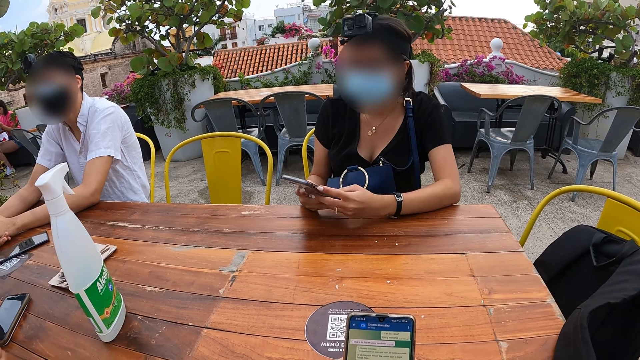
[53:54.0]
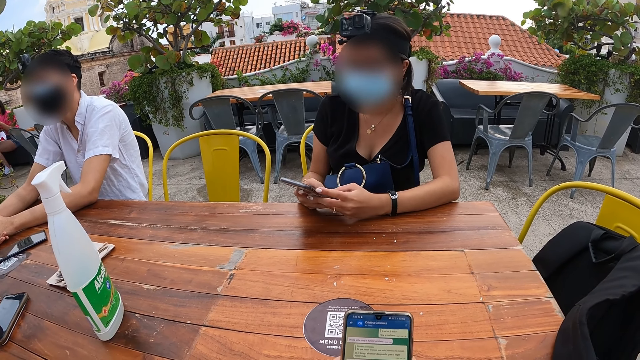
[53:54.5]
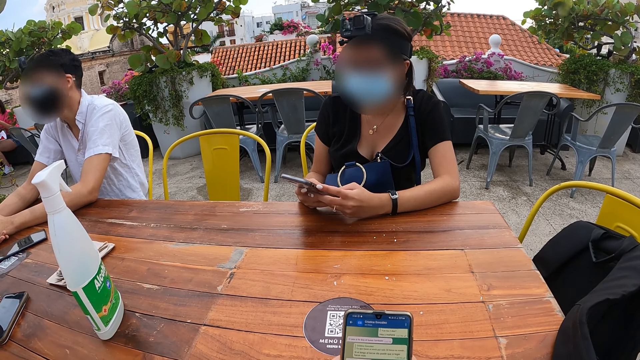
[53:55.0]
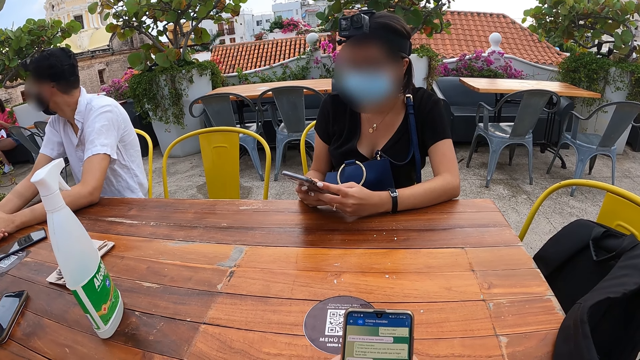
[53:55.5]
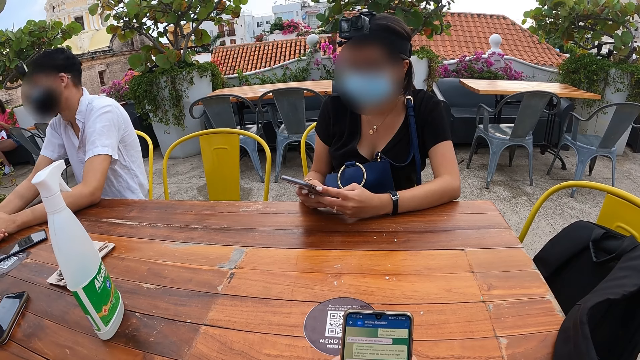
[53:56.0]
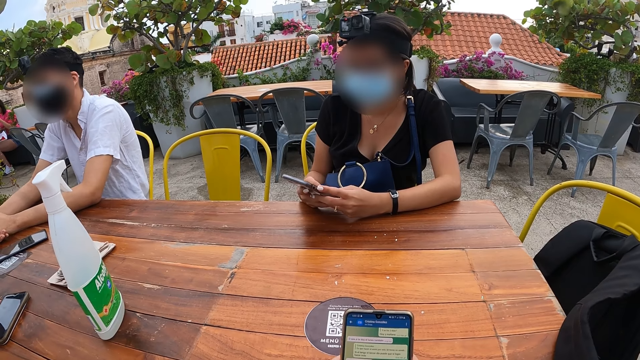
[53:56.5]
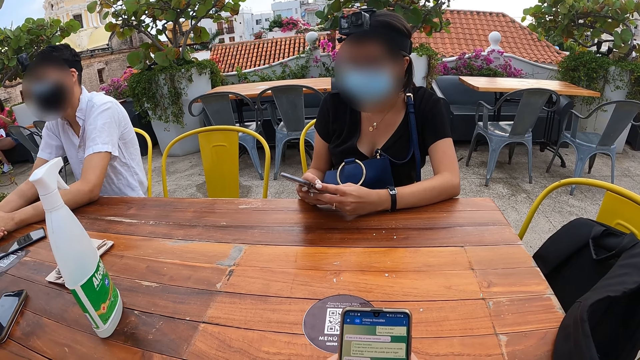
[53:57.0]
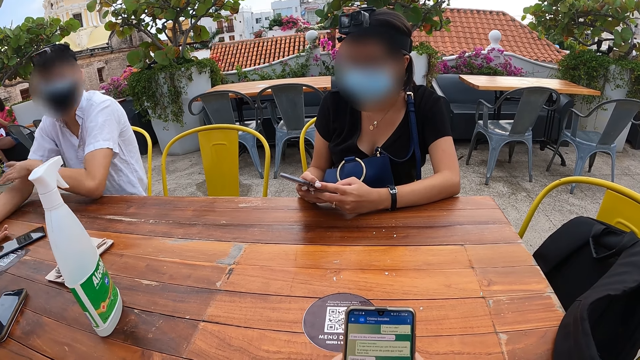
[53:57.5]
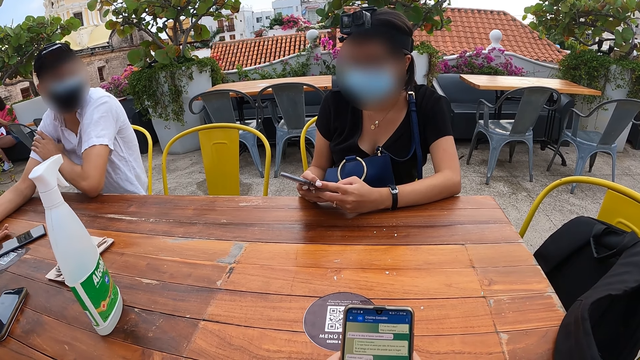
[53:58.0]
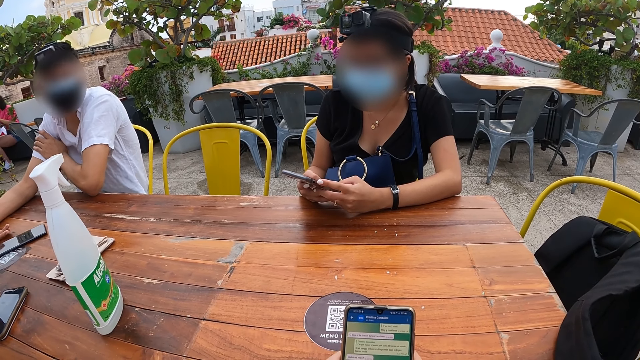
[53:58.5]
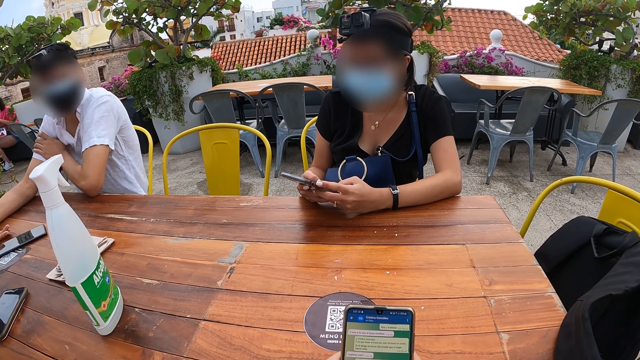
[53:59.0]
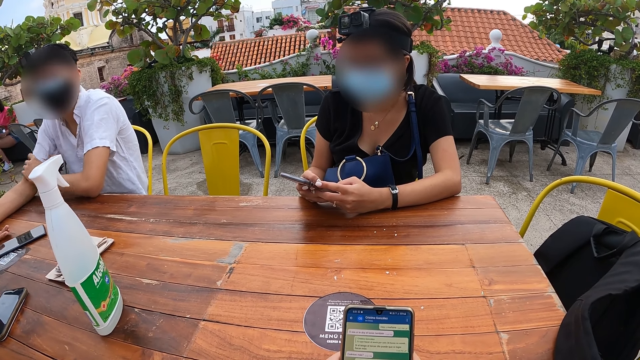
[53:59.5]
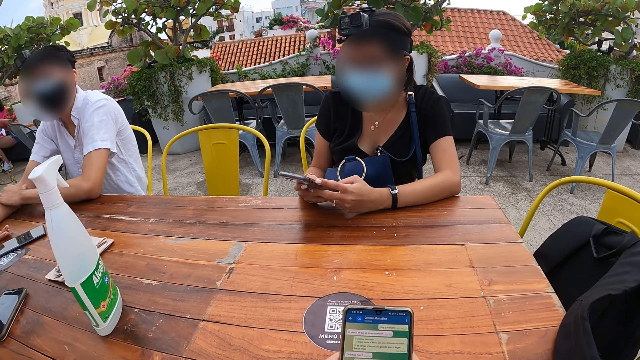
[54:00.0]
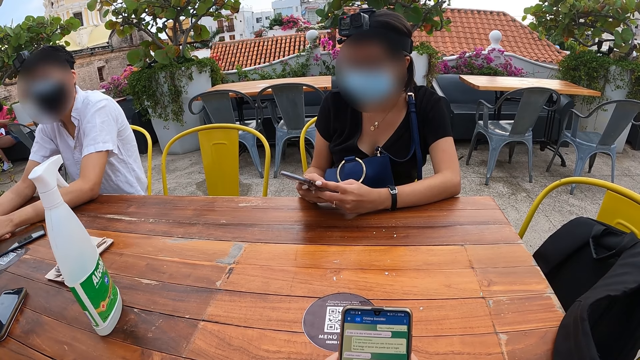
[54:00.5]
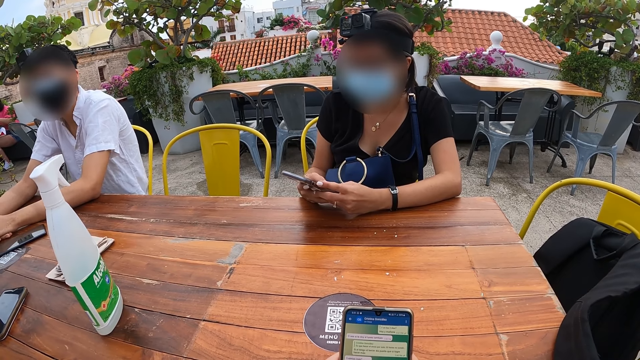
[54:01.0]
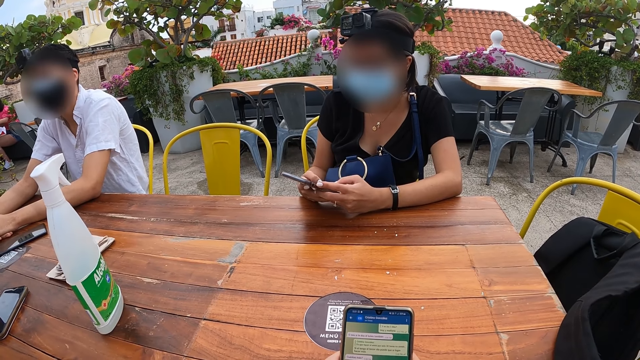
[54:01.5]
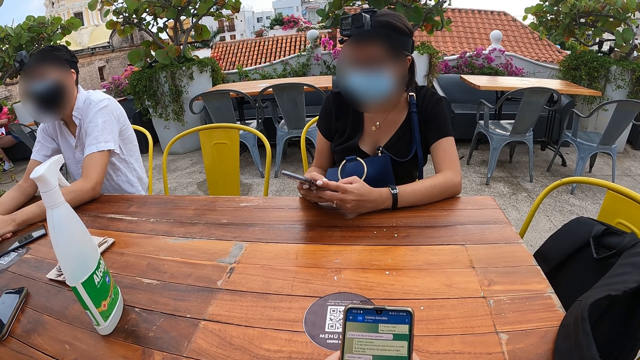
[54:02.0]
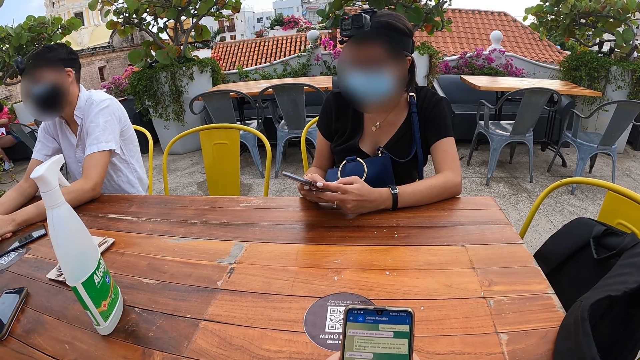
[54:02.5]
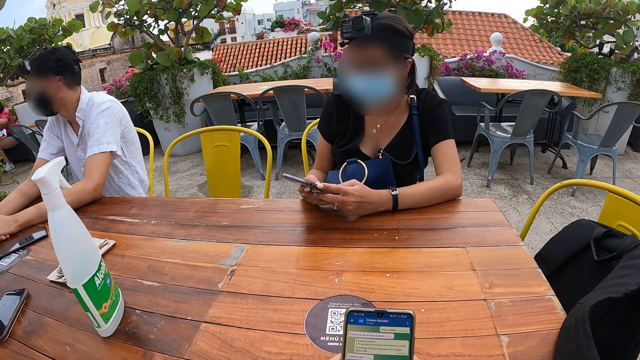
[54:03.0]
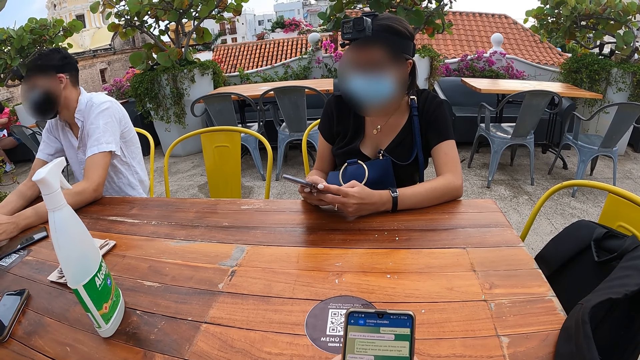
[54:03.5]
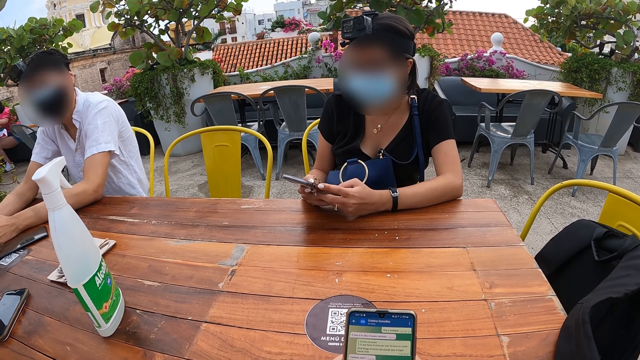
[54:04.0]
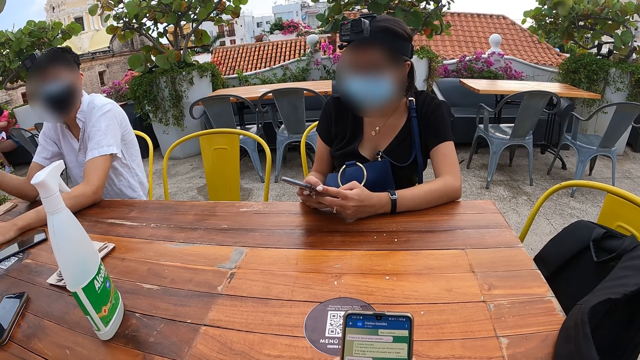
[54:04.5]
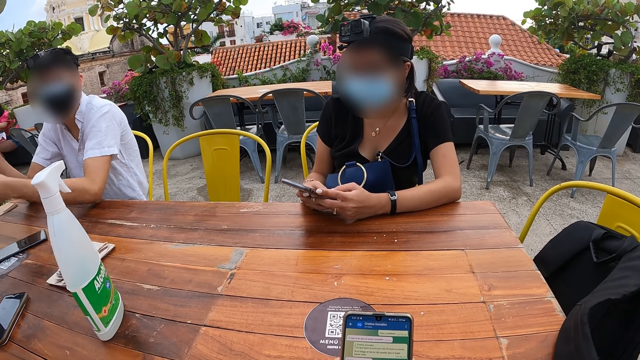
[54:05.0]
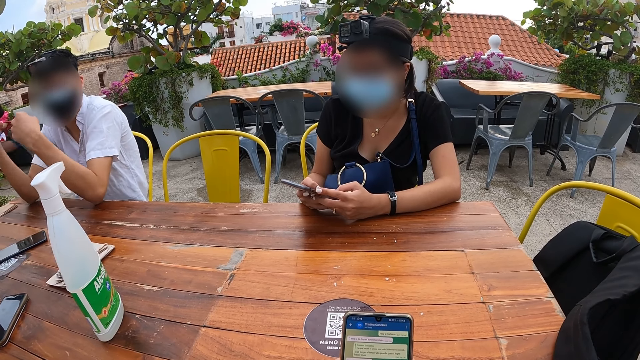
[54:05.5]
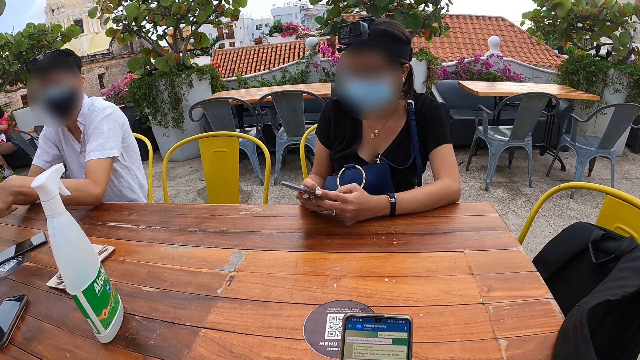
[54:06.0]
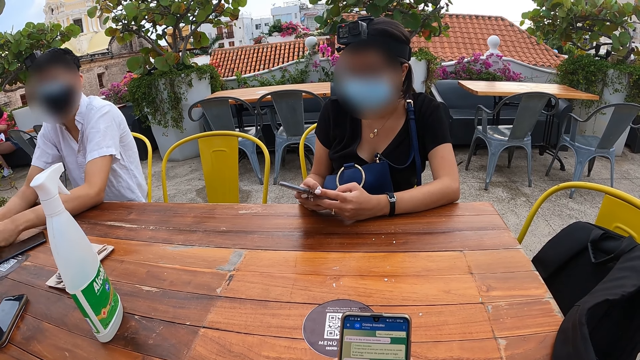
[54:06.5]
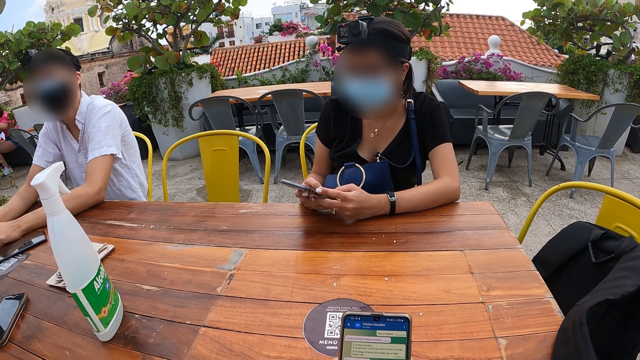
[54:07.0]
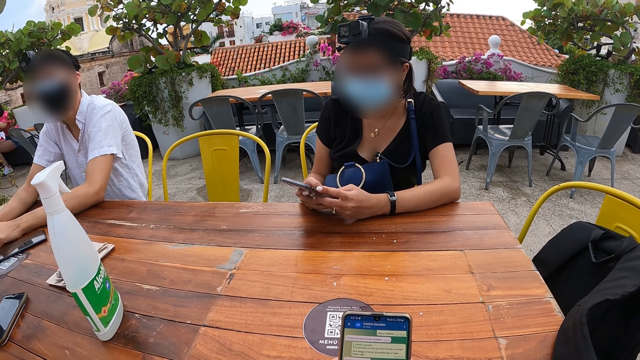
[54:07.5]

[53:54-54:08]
The man puts his left hand on his right arm. The camera wearer browses the phone. They read the messages.

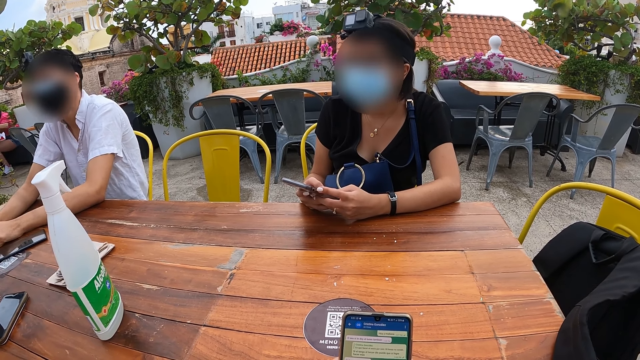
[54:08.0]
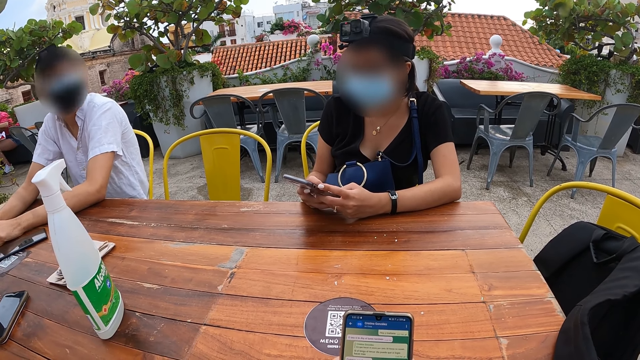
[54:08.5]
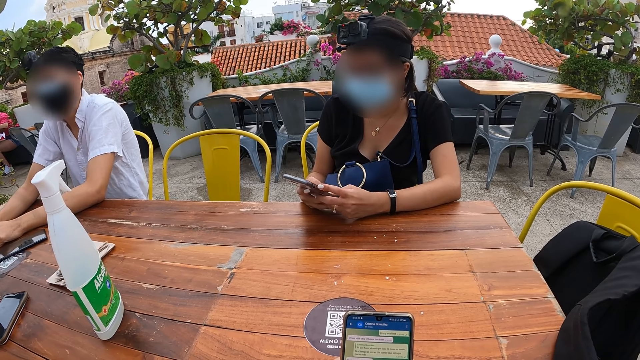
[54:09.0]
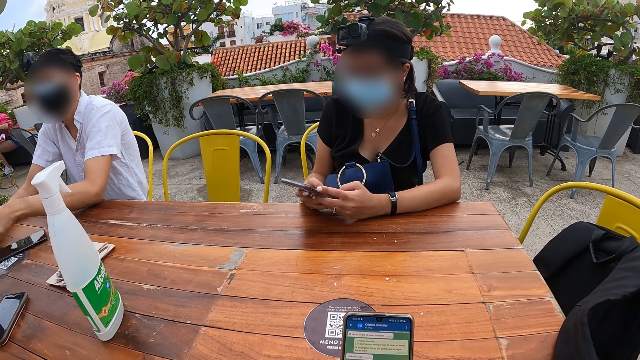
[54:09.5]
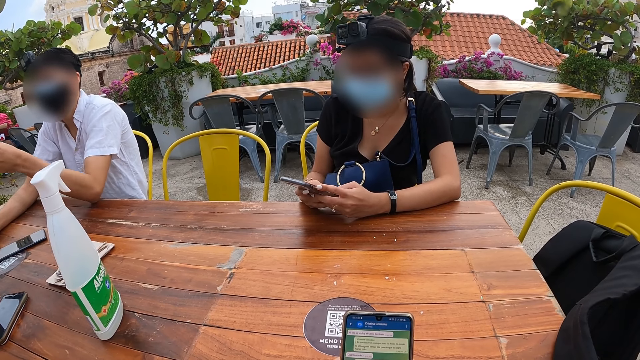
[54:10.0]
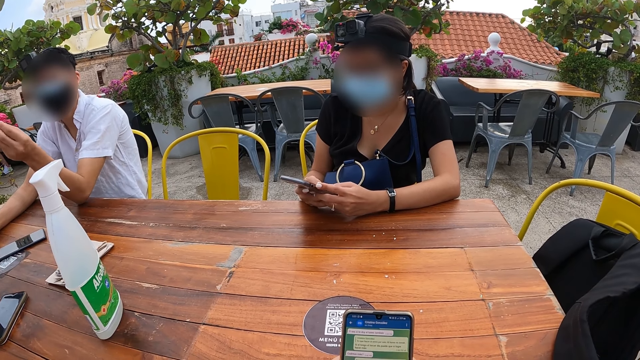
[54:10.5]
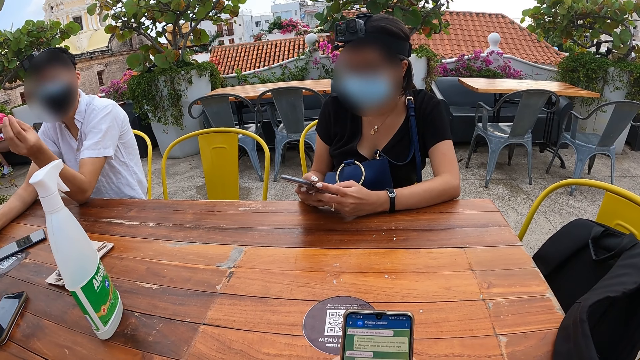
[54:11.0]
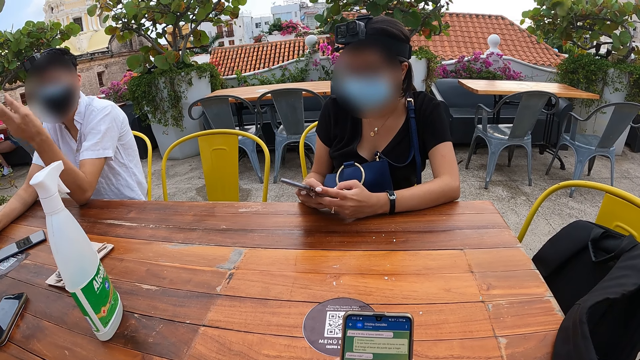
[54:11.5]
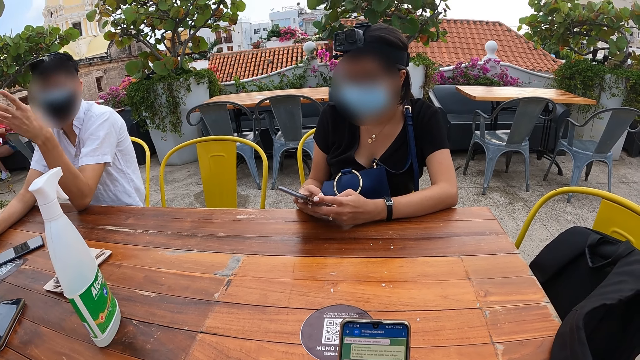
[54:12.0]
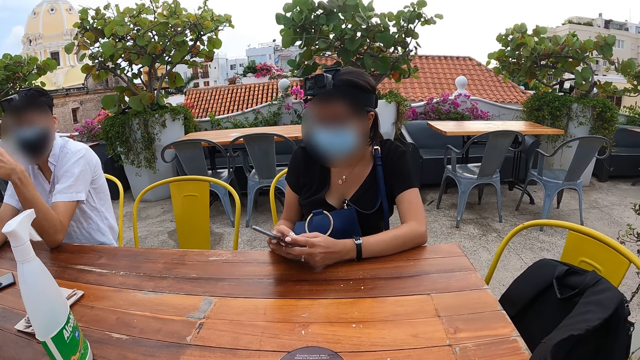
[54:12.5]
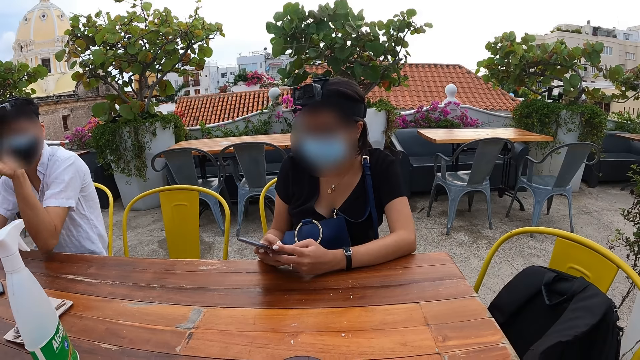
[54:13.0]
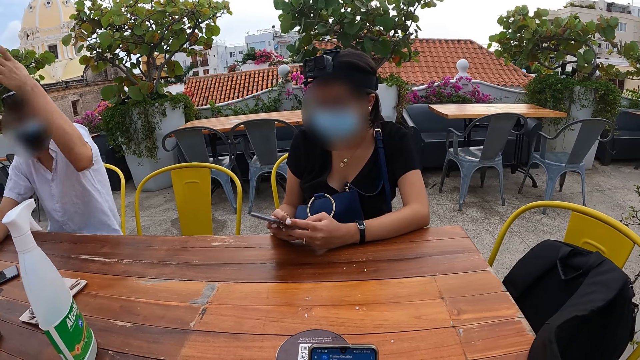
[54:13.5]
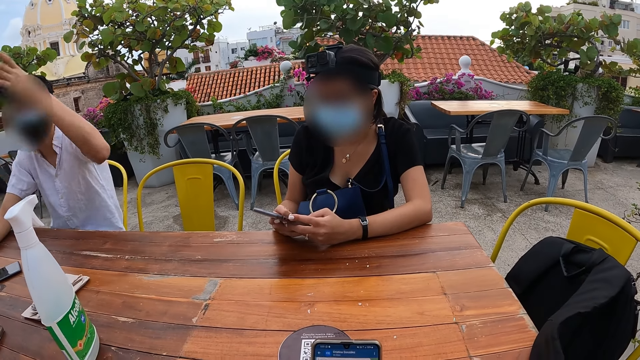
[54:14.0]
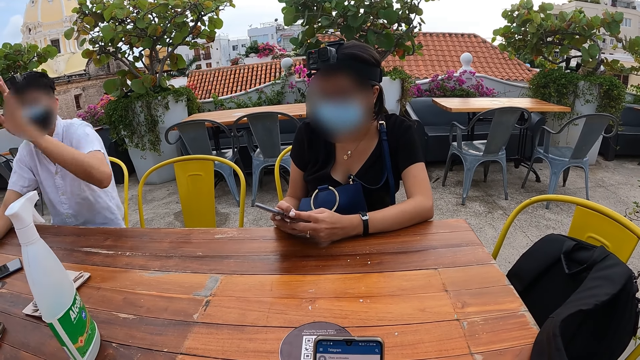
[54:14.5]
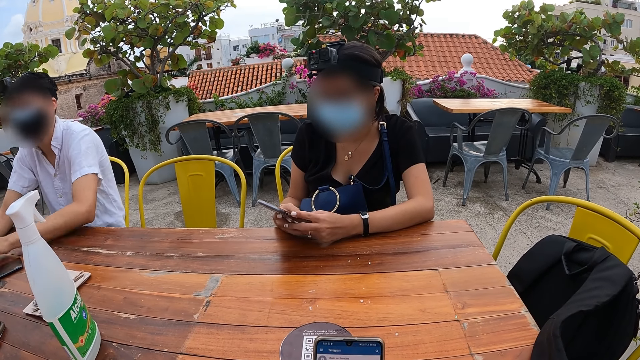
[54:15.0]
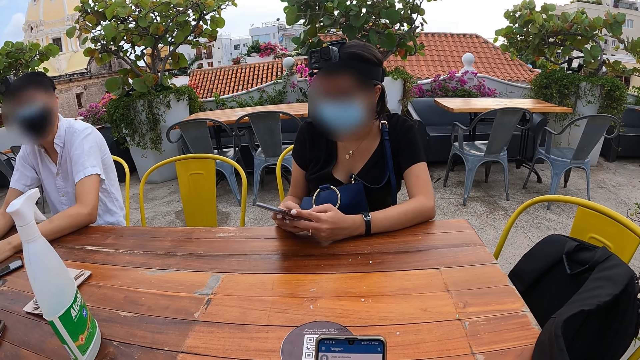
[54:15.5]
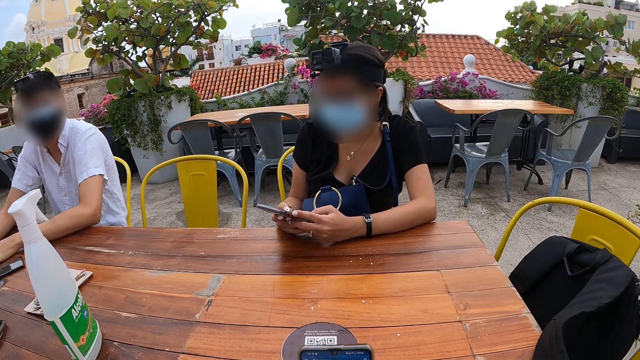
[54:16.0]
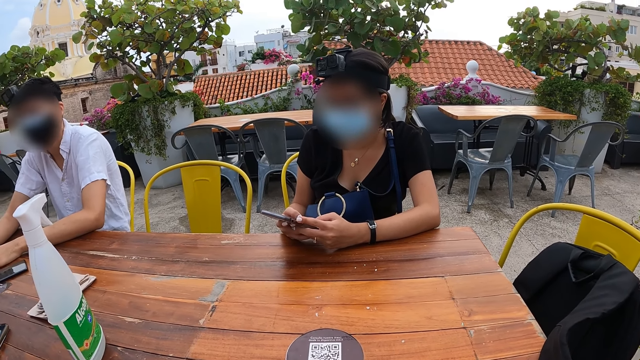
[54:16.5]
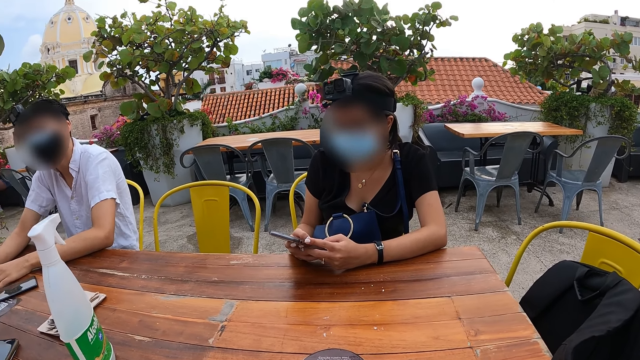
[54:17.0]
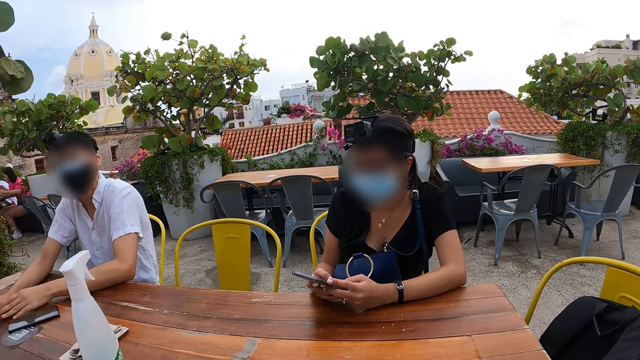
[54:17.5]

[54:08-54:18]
The camera wearer browses the phone. They look around. They hold the phone.
